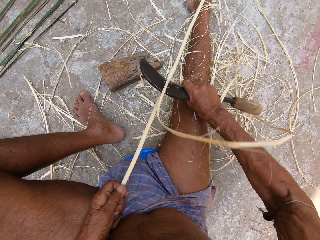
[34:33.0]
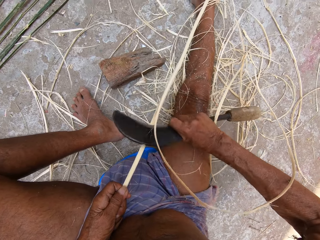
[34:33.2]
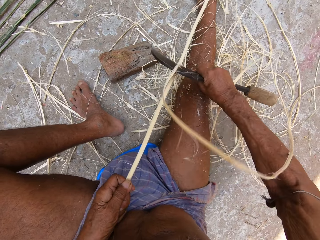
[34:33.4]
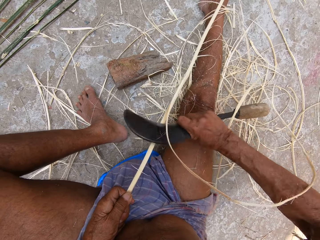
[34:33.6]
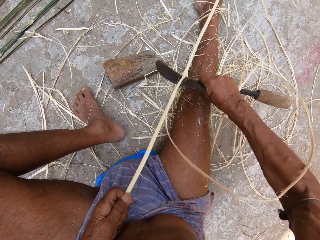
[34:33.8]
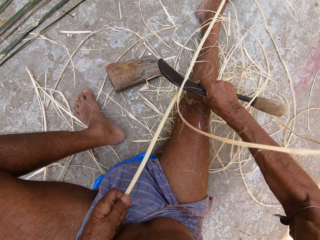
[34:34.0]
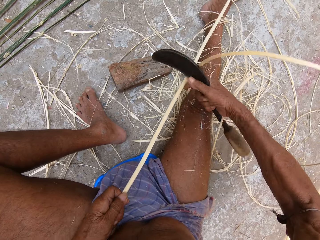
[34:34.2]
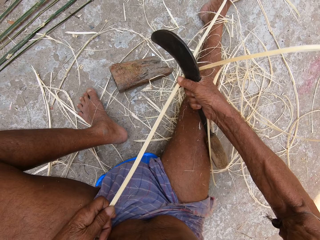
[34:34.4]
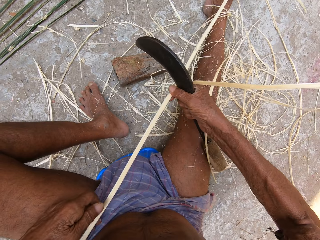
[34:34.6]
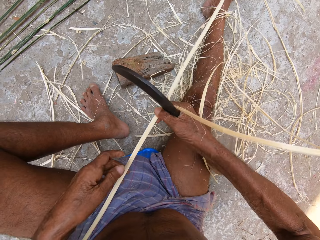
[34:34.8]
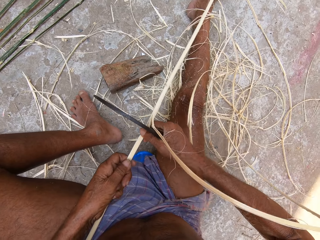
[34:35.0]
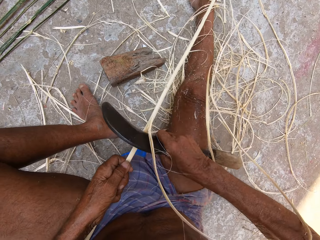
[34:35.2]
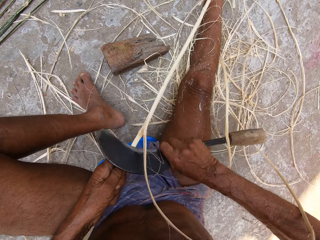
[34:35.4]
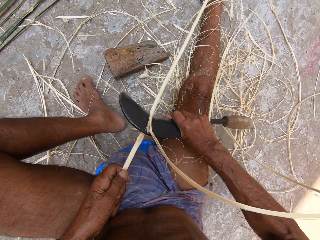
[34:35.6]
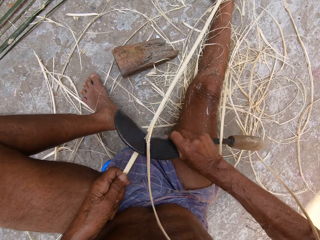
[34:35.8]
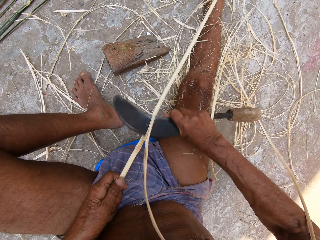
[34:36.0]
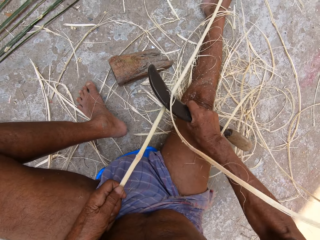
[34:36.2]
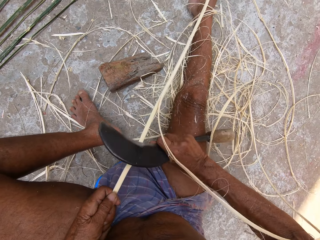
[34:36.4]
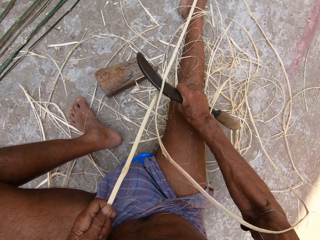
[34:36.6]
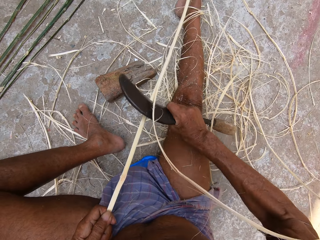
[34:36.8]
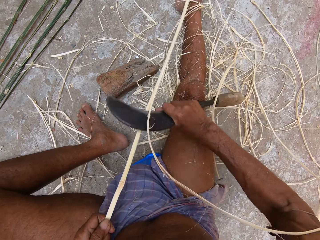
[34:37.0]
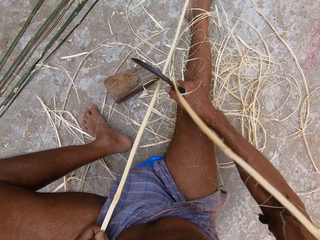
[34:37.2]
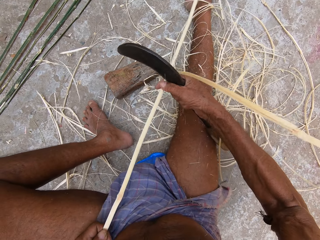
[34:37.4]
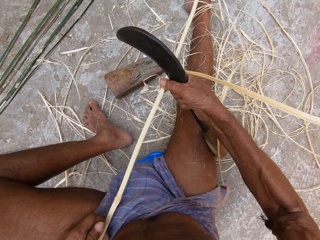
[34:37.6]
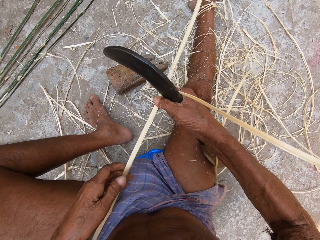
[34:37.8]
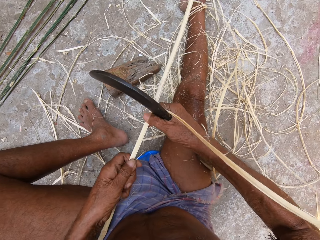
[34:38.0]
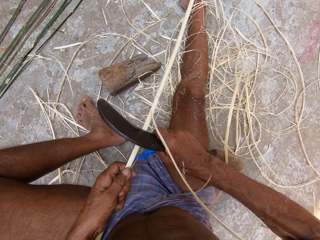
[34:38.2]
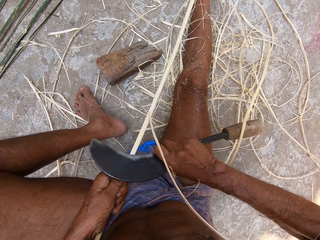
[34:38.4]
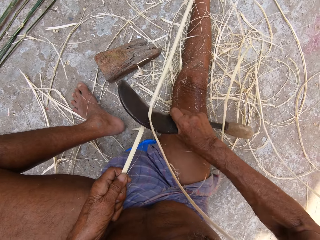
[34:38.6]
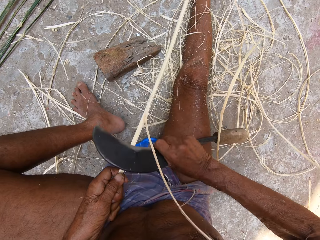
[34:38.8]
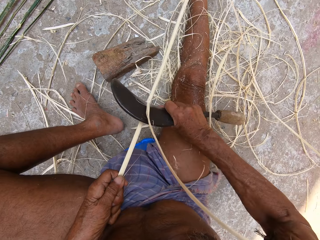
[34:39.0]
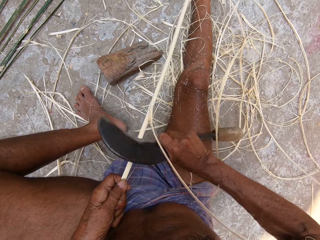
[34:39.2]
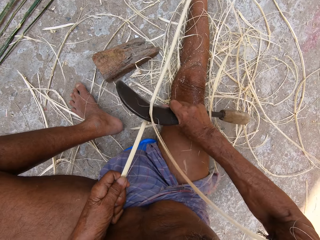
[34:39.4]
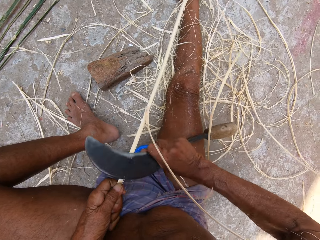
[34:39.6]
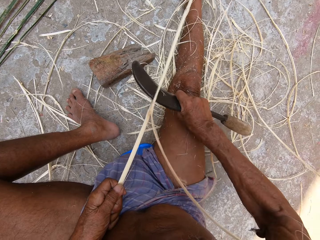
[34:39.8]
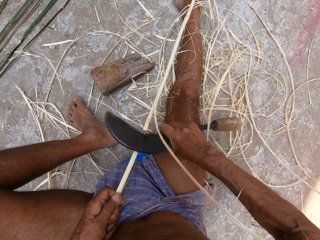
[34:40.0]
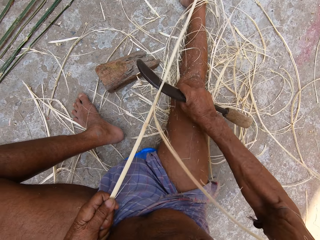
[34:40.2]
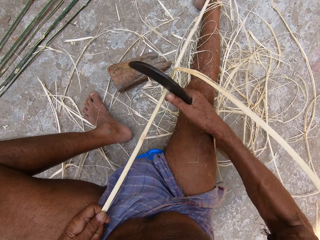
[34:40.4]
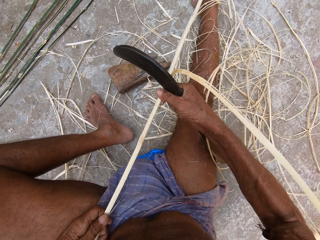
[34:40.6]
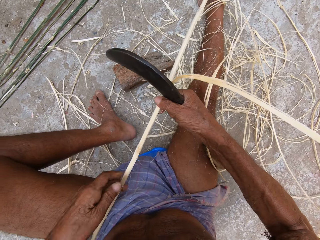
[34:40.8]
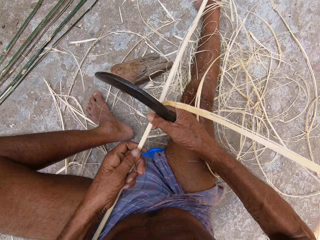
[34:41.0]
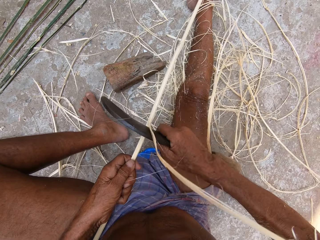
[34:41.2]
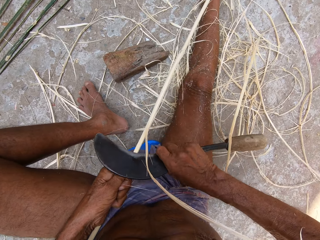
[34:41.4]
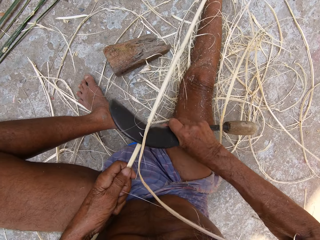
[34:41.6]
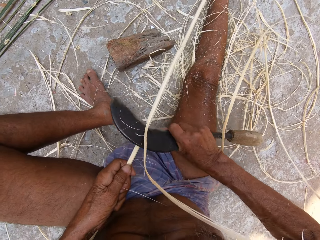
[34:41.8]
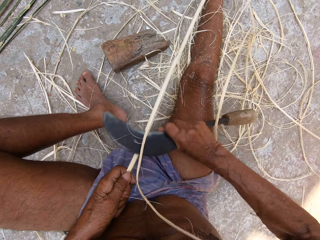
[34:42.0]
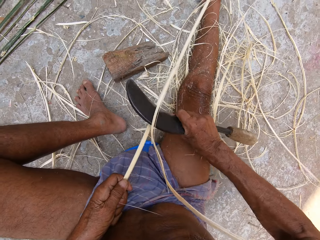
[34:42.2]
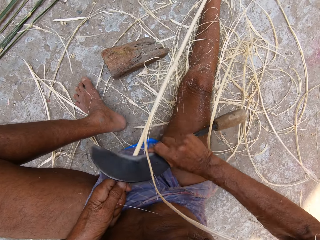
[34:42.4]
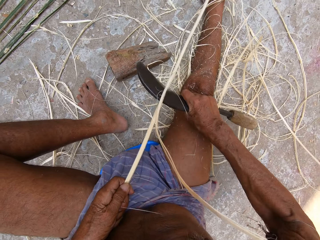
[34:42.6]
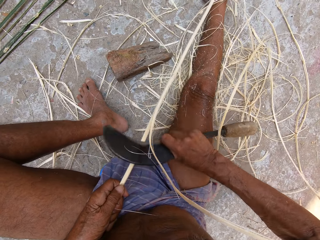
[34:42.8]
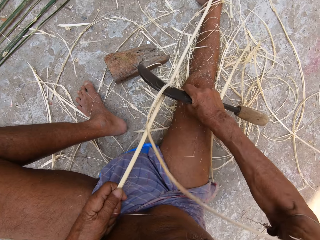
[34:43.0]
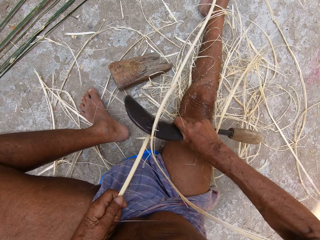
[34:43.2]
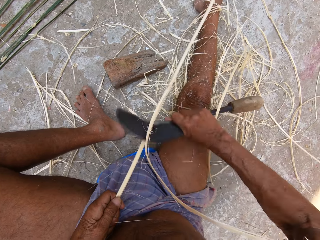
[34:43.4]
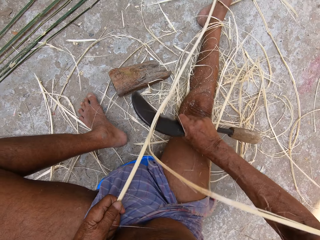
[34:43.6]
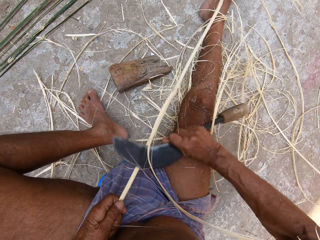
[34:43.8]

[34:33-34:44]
The camera wearer holds the bamboo stick with his right hand. He holds the bamboo stick with his left hand. He peels the bamboo stick with the sickle in his right hand. He holds the bamboo stick with his right hand. He holds the bamboo stick with his left hand. He peels the bamboo stick with the sickle in his right hand. He holds the bamboo stick with his right hand. He holds the bamboo stick with his left hand. He peels the bamboo stick with the sickle in his right hand.

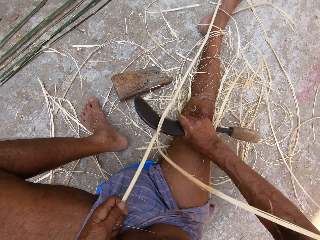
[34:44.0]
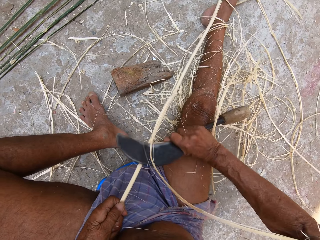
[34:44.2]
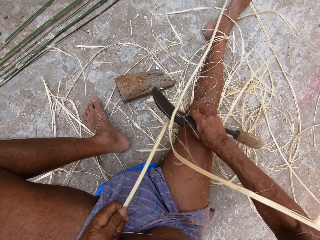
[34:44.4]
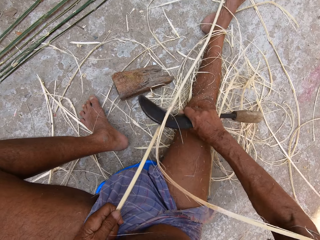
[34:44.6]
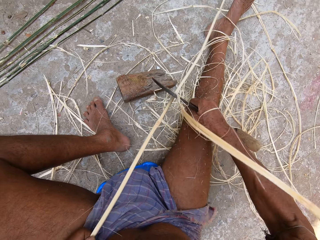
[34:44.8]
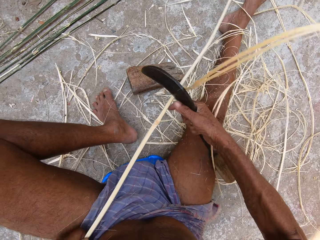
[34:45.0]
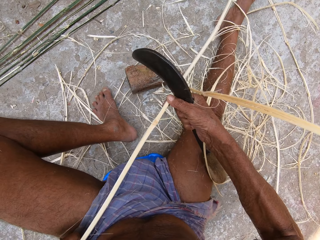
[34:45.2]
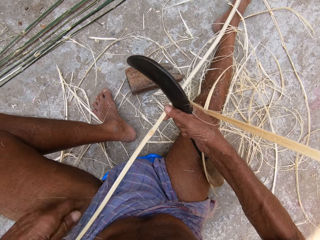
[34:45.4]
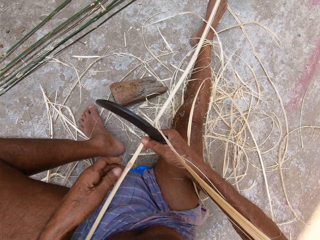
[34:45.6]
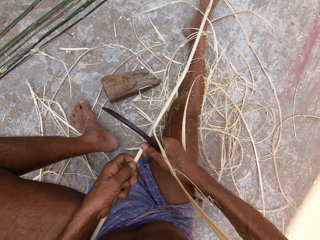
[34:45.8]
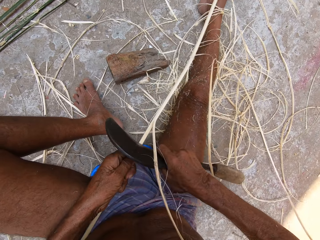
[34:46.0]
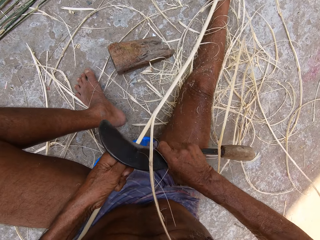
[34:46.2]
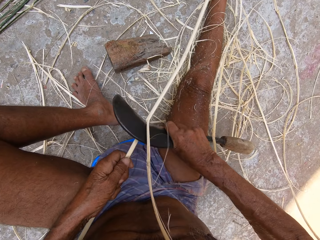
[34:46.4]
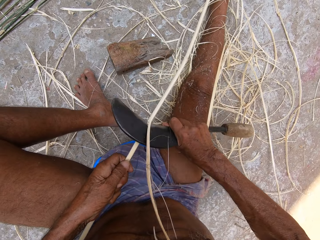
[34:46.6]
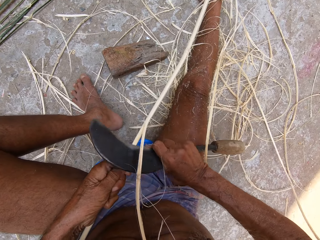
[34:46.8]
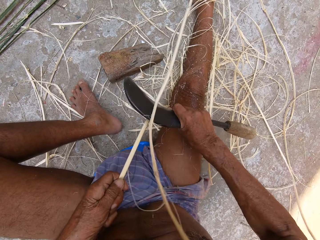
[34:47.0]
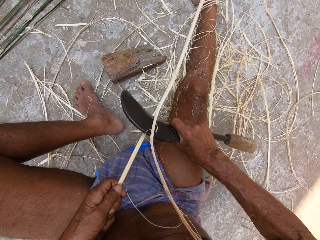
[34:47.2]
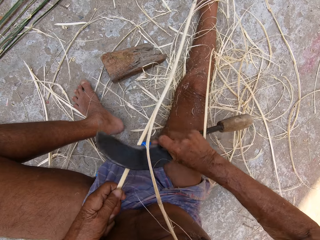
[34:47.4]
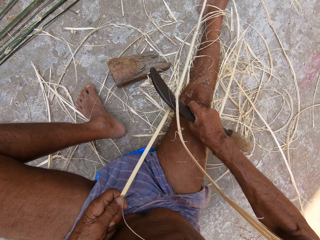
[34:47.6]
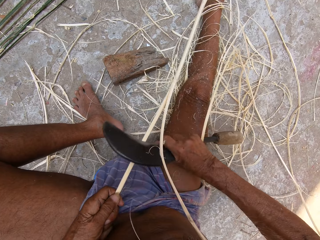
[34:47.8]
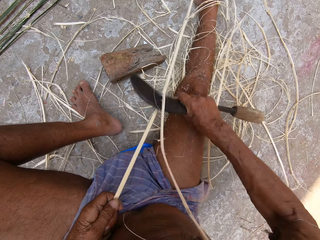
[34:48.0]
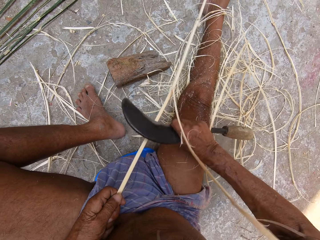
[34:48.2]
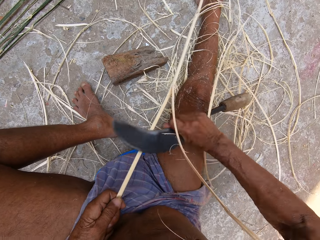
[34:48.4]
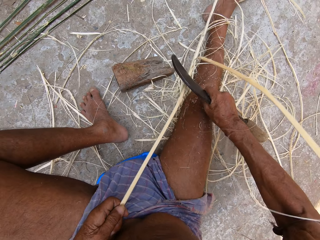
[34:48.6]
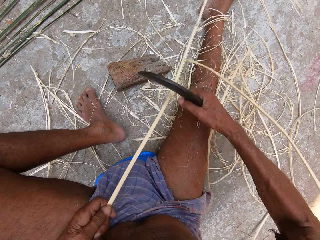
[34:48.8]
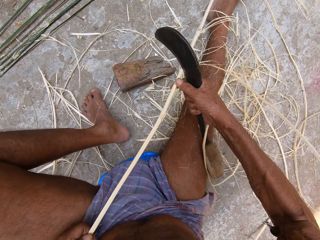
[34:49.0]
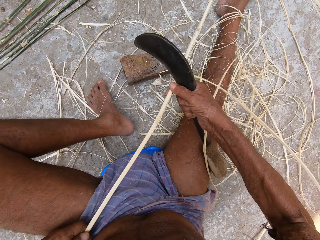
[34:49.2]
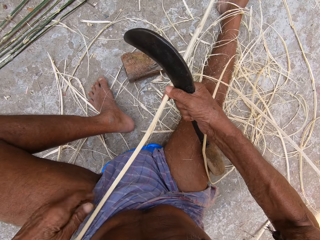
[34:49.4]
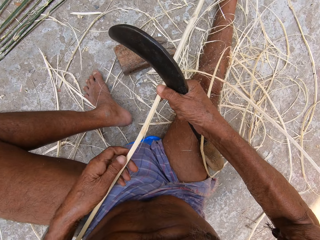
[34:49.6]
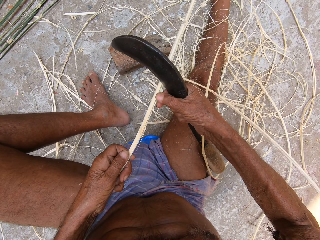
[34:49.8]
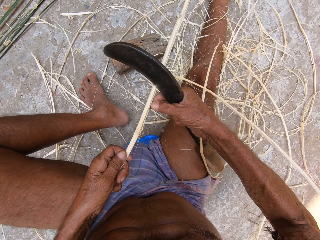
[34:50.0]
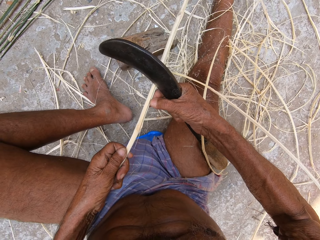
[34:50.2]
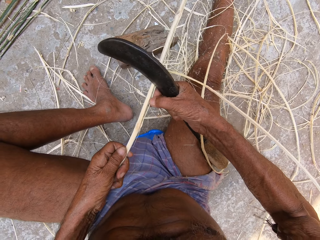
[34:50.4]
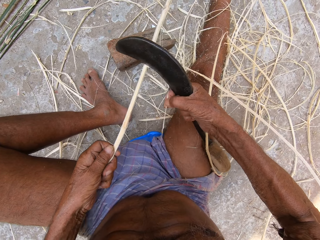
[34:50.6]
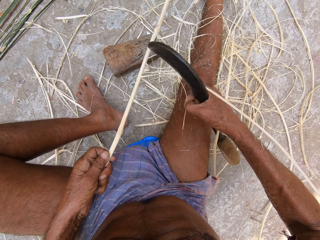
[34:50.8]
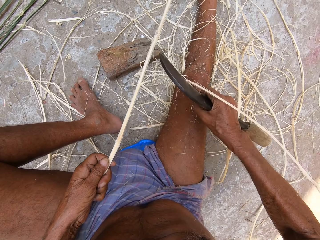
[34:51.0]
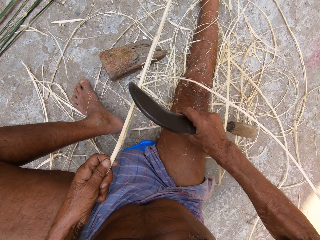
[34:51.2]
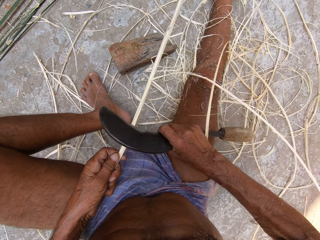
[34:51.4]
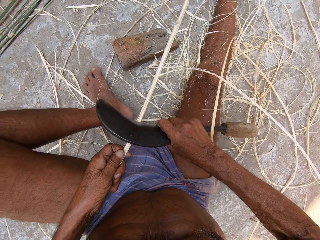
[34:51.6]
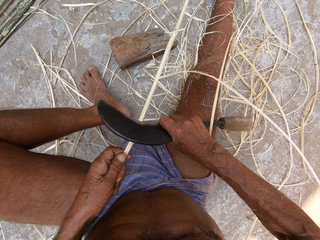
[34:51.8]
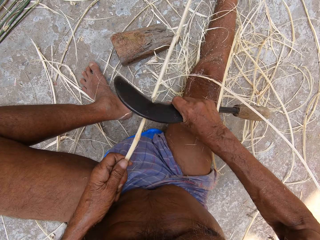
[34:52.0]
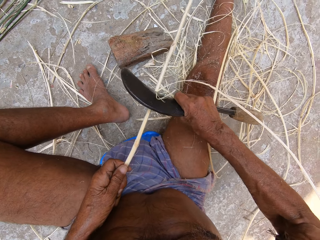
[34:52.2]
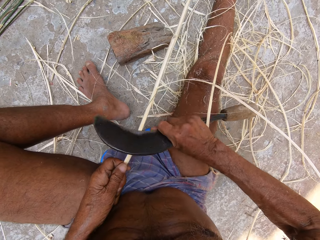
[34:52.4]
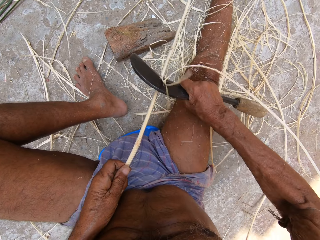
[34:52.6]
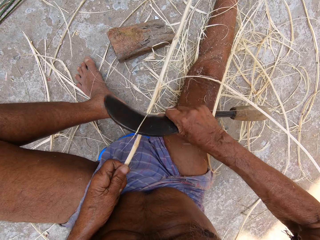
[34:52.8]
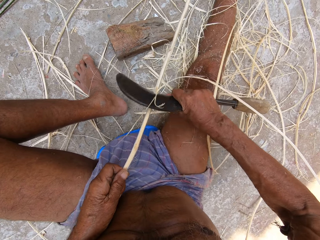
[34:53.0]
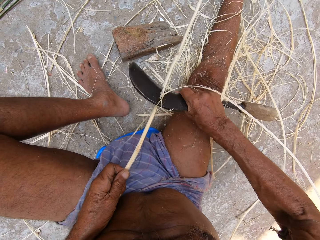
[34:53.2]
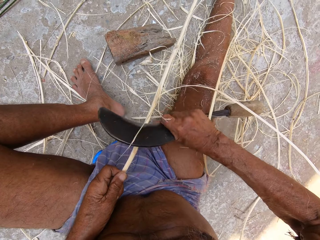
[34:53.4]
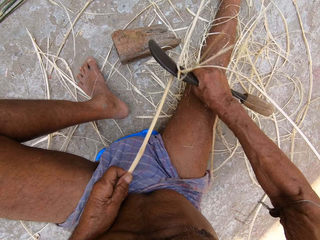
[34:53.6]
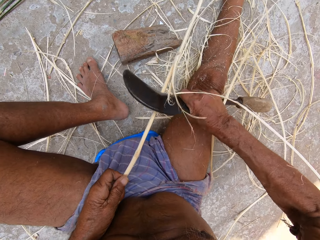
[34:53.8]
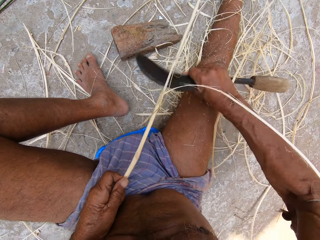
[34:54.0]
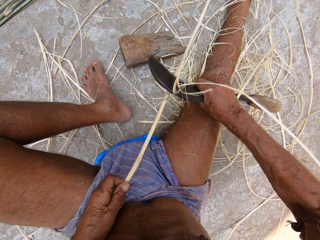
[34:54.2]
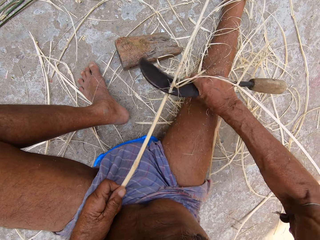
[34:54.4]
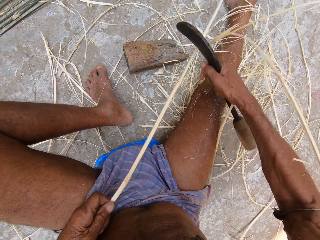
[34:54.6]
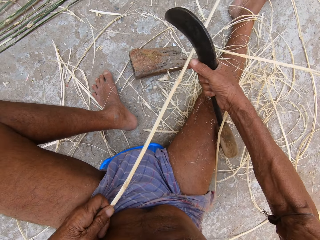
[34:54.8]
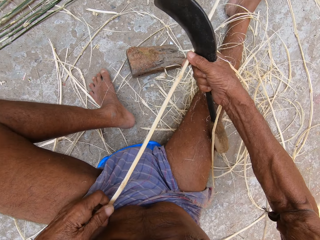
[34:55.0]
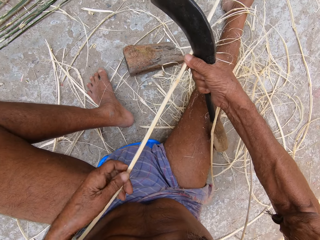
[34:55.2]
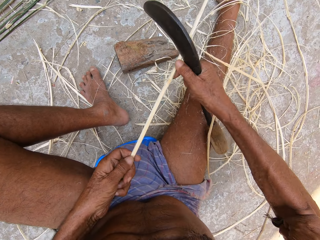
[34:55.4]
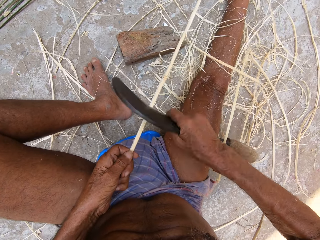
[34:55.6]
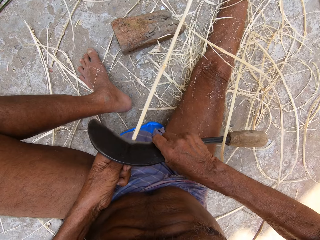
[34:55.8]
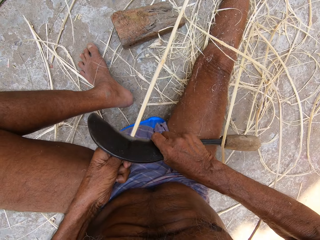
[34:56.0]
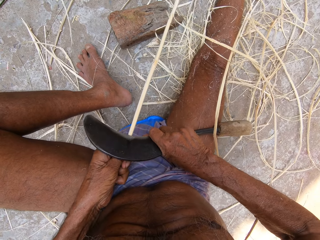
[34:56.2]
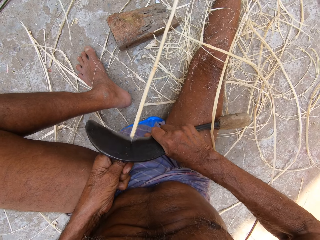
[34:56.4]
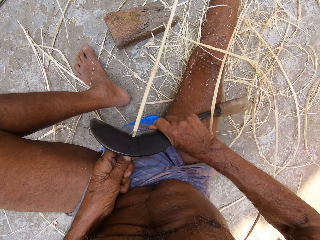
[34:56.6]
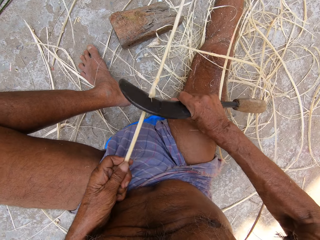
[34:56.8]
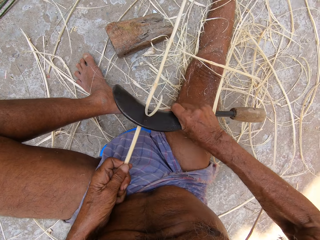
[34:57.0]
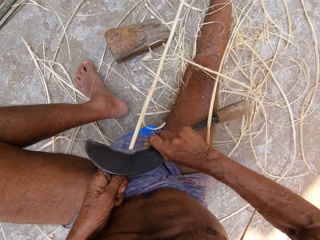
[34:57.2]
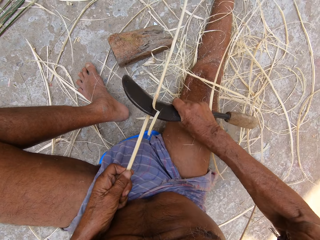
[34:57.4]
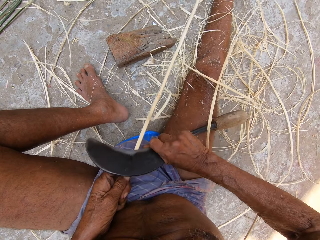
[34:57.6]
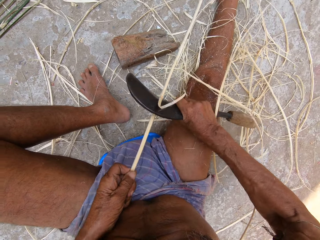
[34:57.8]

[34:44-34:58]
The camera wearer holds the bamboo stick with his right hand. He holds the bamboo stick with his left hand. He peels the bamboo stick with the sickle in his right hand. He holds the bamboo stick with his right hand. He holds the bamboo stick with his left hand. He removes wood fiber from the bamboo stick with his right hand. He peels the bamboo stick with the sickle in his right hand. He holds the bamboo stick with his right hand. He holds the bamboo stick with his left hand. He peels the bamboo stick with the sickle in his right hand.
